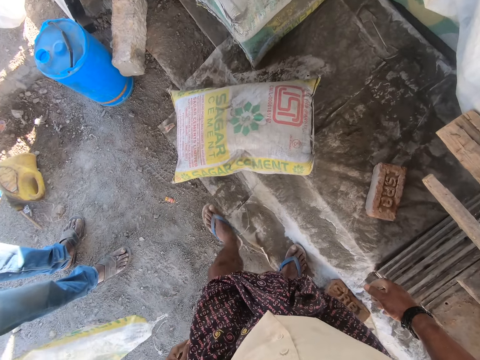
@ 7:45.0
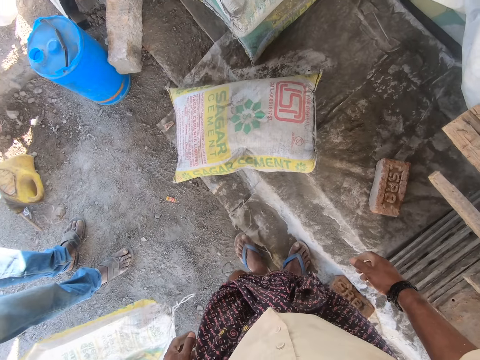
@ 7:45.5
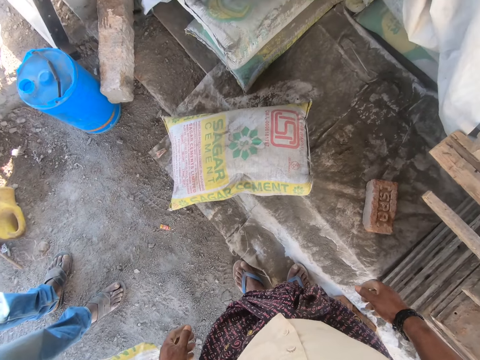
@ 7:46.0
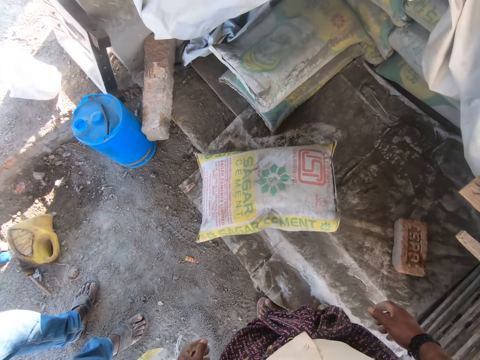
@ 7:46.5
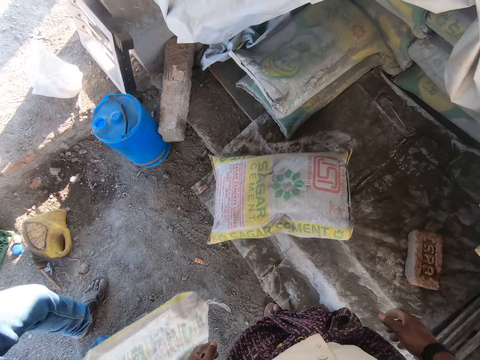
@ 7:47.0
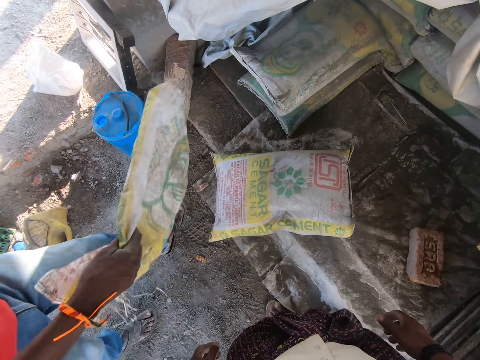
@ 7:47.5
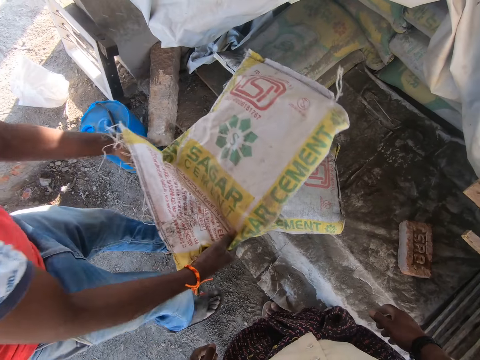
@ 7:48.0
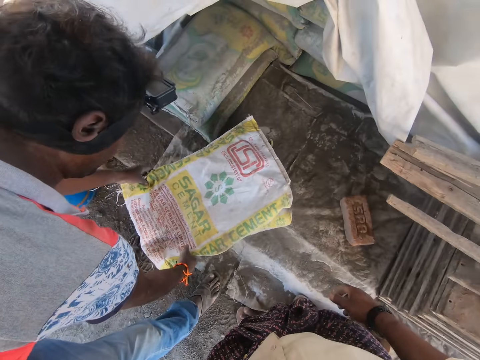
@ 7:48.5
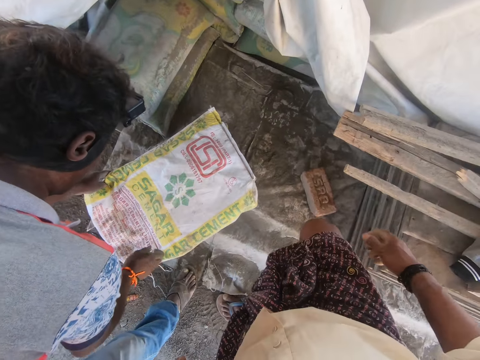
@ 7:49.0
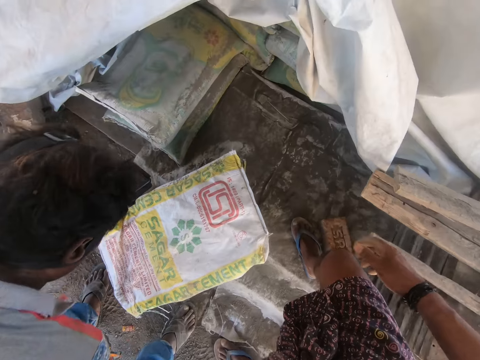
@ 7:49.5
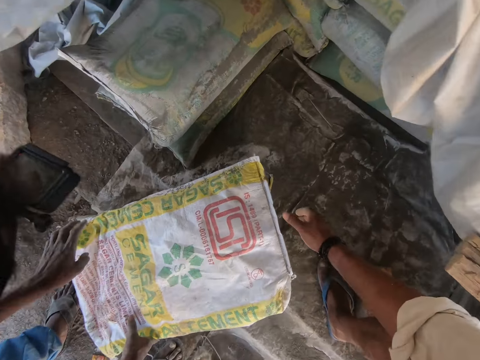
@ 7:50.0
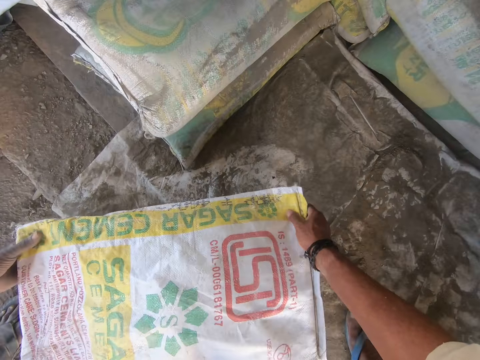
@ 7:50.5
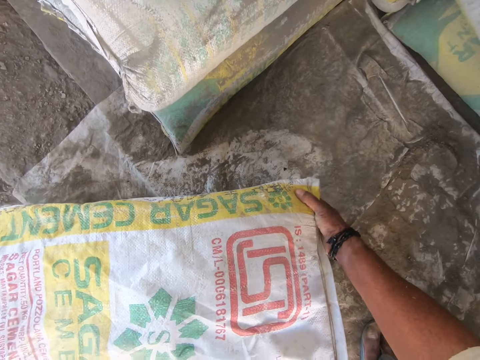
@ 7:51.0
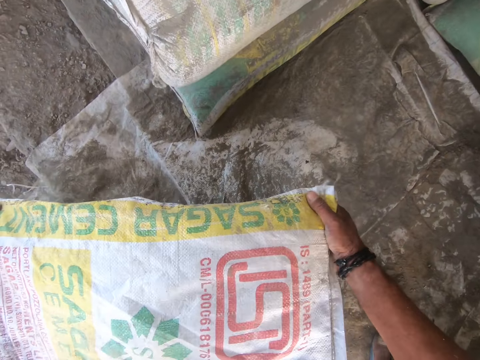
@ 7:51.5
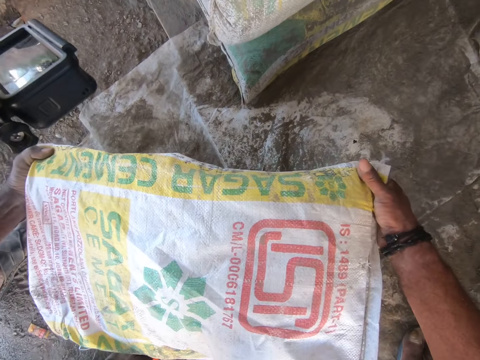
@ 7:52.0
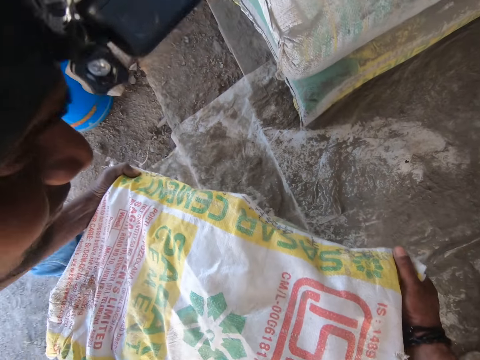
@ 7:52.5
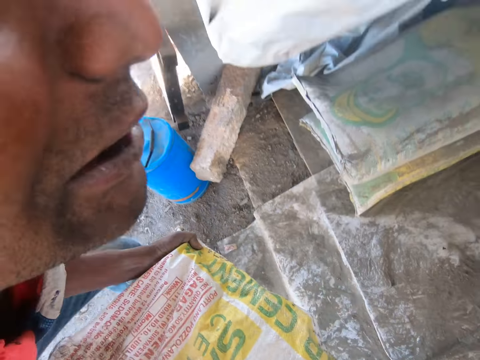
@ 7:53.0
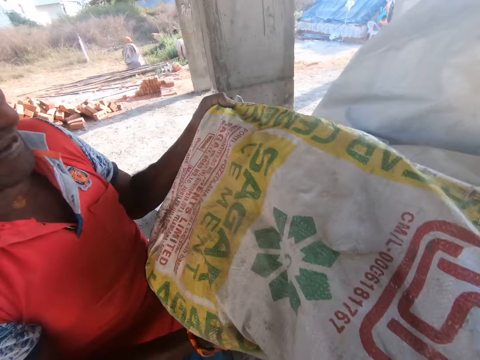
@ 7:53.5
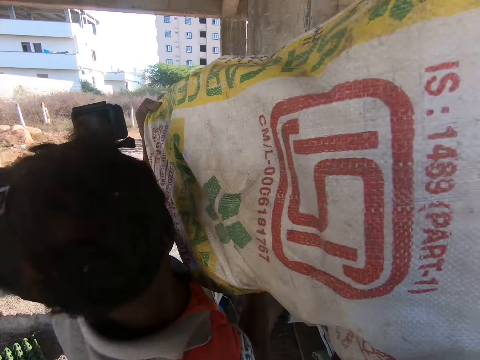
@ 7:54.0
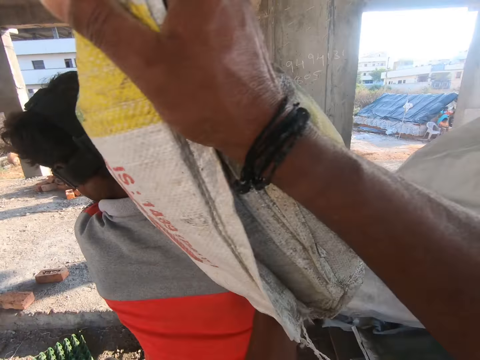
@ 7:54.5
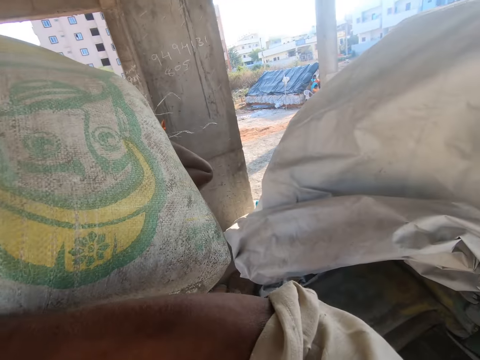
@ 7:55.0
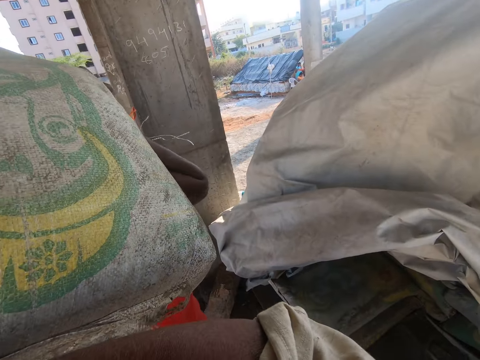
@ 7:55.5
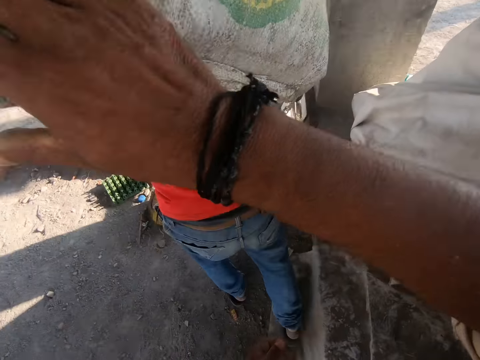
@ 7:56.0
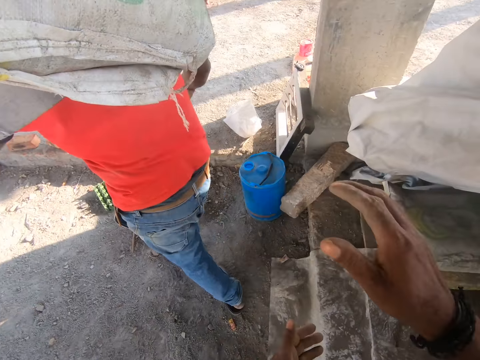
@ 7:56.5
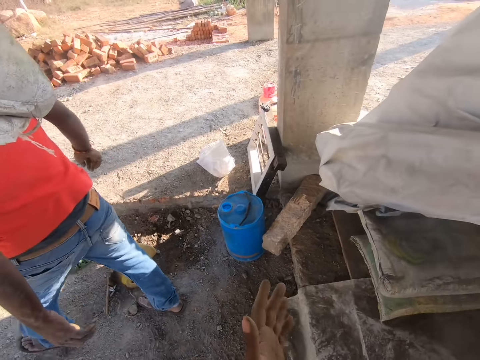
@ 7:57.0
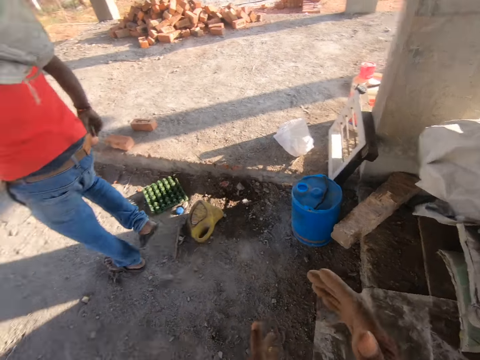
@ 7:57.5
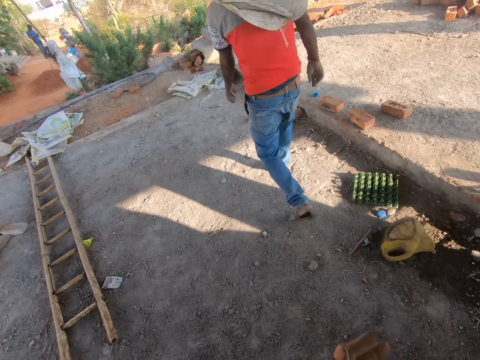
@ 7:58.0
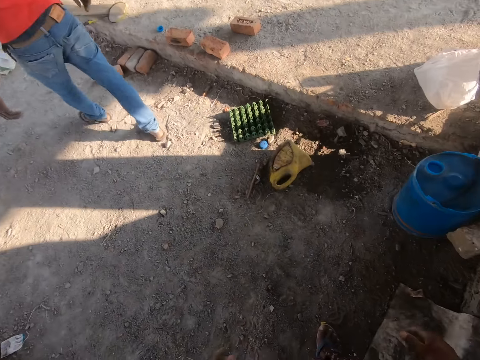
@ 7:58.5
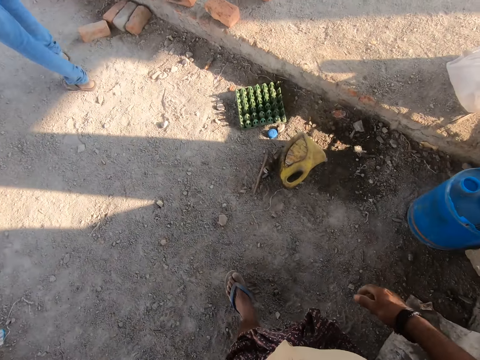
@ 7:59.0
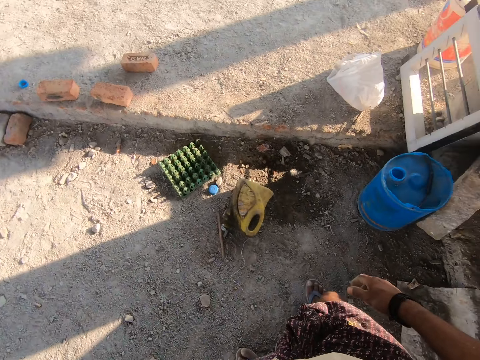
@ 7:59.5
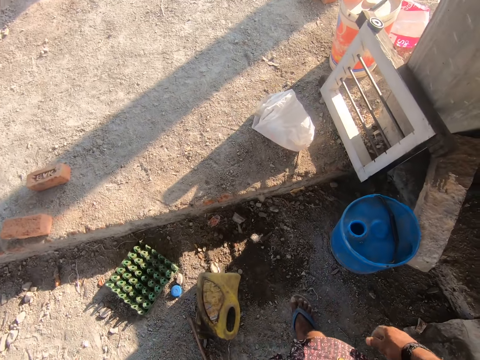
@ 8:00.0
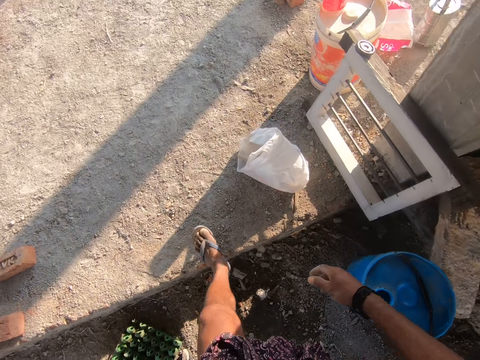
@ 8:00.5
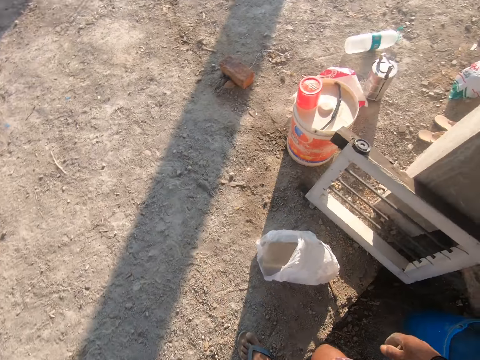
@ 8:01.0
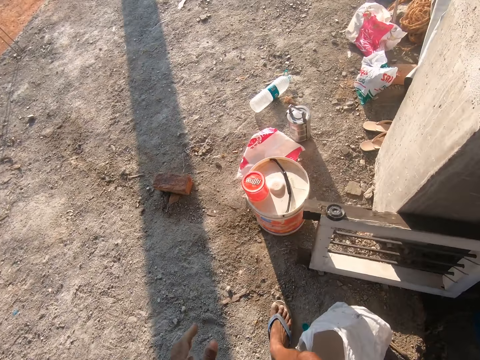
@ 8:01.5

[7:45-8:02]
The camera wearer looks at the cement. They spread the sack. A man puts the sack on the cement. The camera wearer and the man lift the sack. The man puts the sack on the shoulder. The camera wearer puts the cement on the man's shoulder. They clap hands. The man carries the cement. The camera wearer moves around.

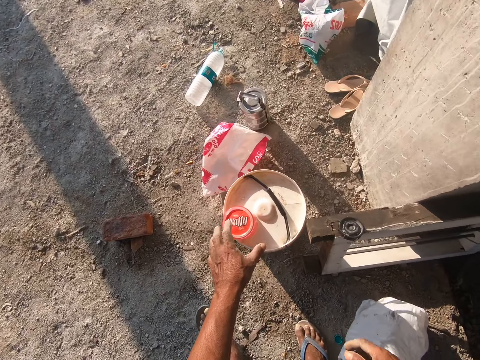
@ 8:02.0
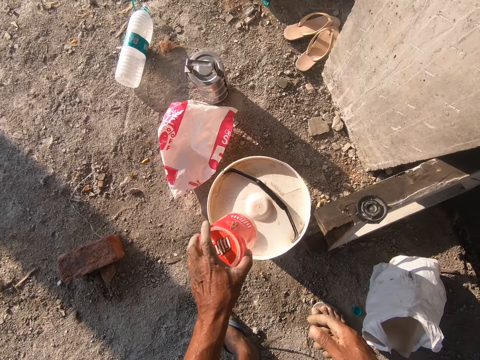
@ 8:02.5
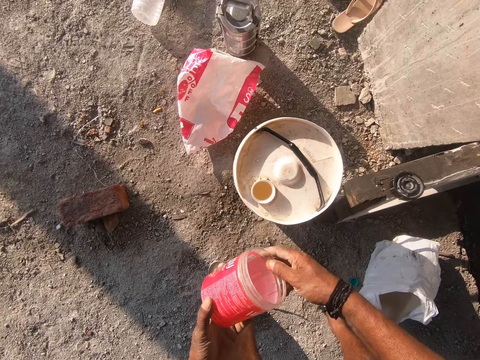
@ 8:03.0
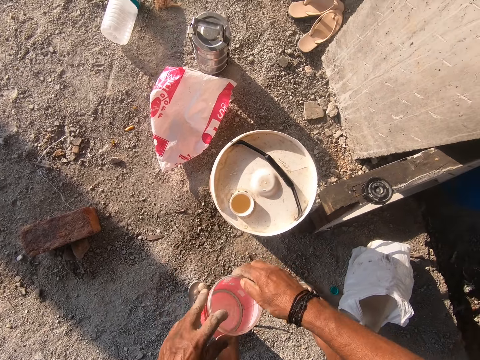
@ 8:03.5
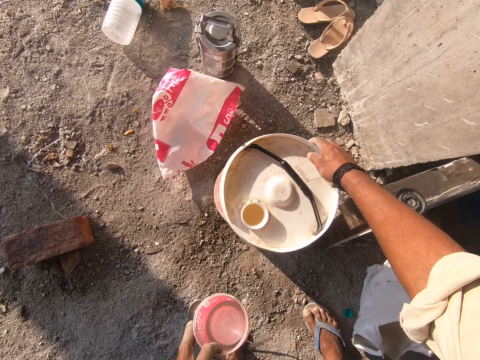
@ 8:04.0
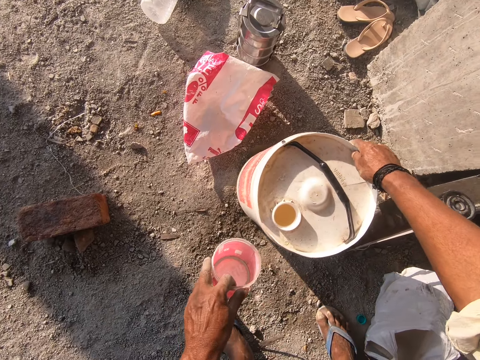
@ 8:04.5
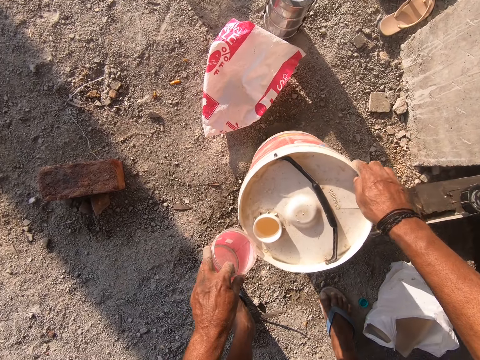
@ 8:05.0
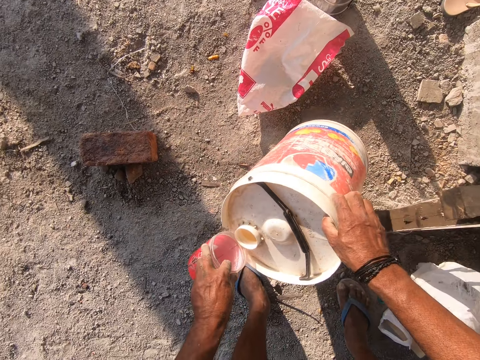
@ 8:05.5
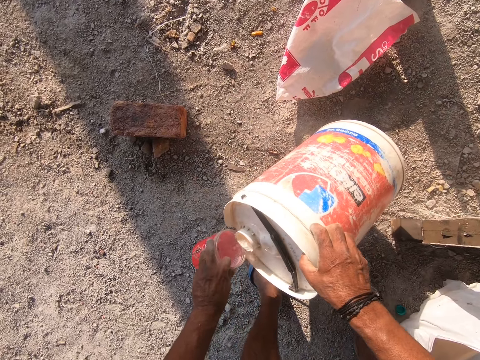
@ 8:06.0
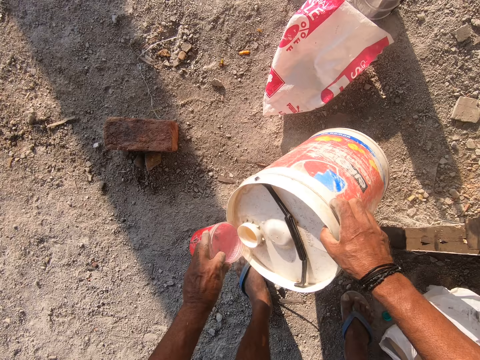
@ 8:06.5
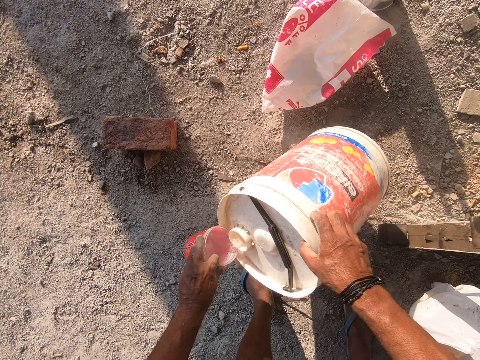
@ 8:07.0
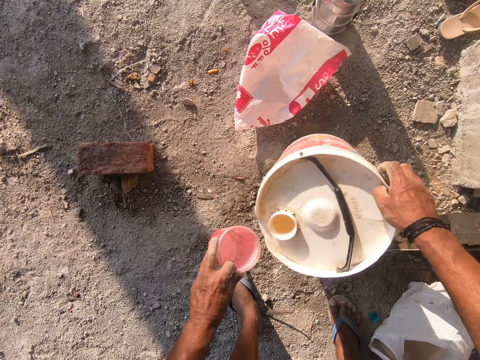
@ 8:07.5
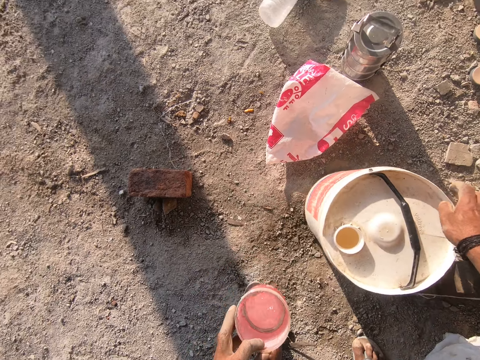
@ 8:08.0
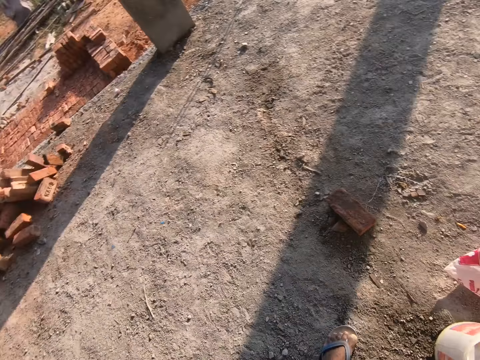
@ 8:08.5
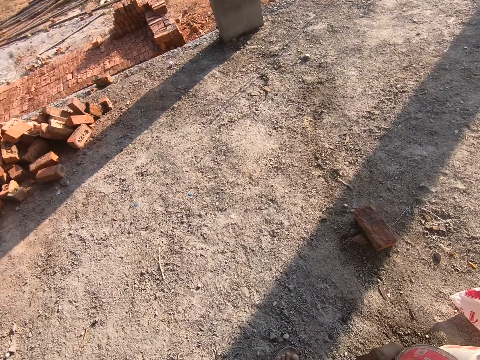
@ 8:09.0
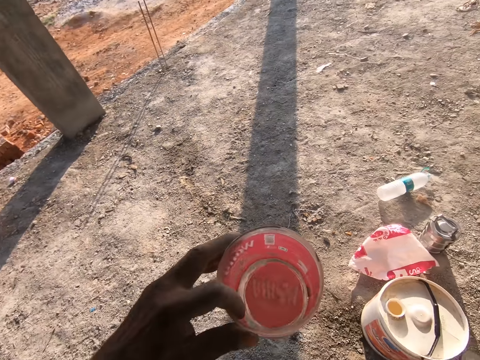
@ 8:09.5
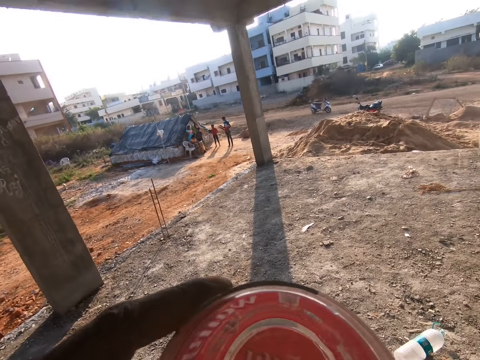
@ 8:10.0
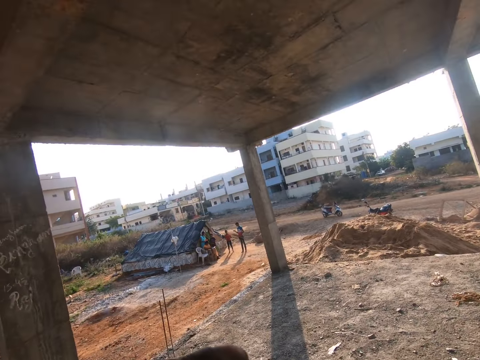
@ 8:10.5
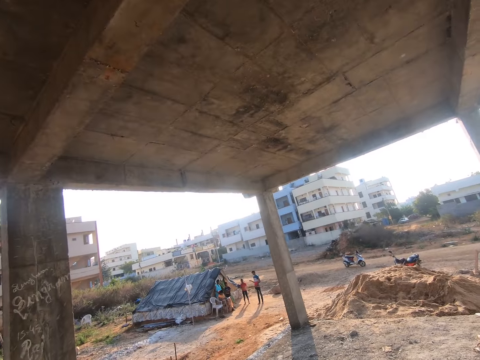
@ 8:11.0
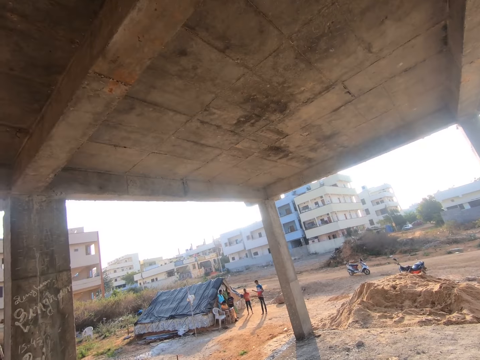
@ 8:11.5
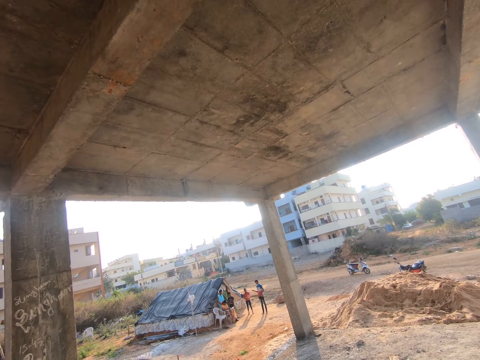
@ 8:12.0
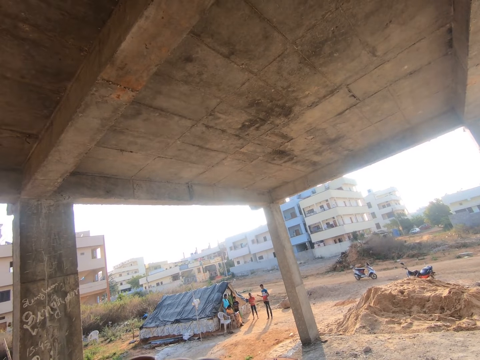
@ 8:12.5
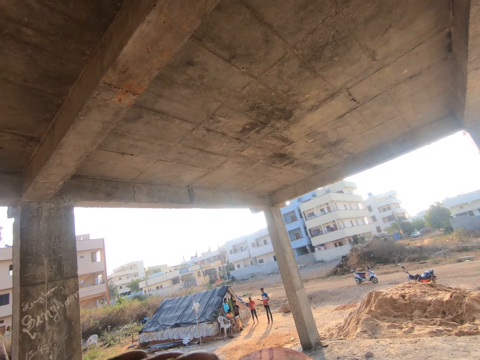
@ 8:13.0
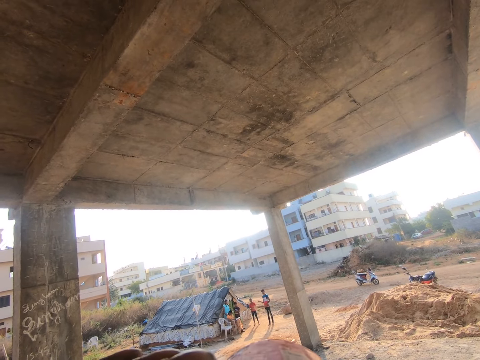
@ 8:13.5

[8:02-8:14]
The camera wearer picks up a container. They pour water in the tin. They bend a bucket. They drop the jerrican. They drink the water.
